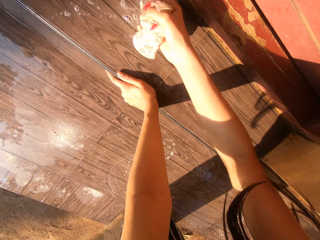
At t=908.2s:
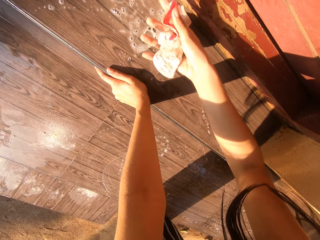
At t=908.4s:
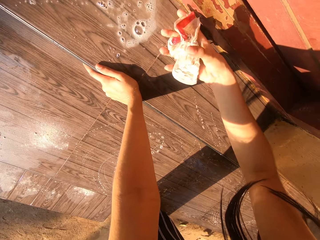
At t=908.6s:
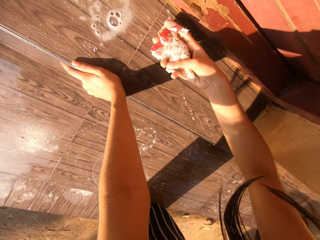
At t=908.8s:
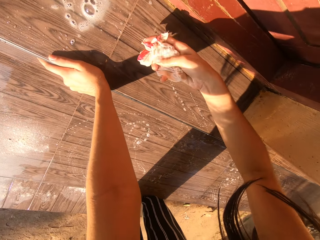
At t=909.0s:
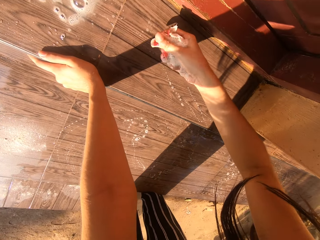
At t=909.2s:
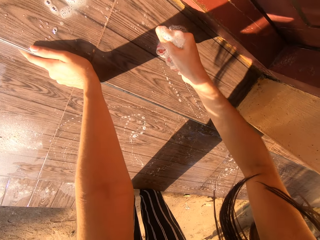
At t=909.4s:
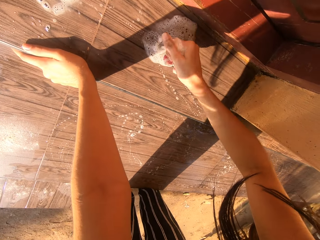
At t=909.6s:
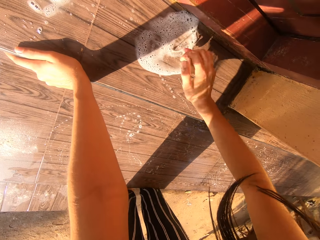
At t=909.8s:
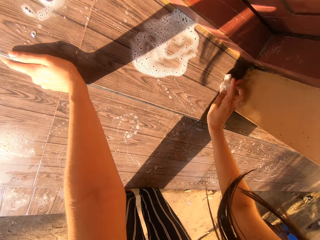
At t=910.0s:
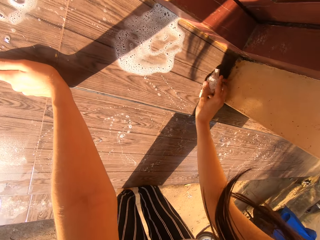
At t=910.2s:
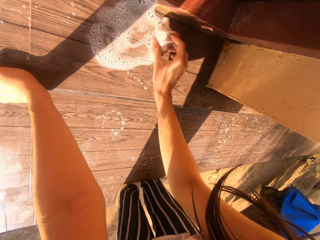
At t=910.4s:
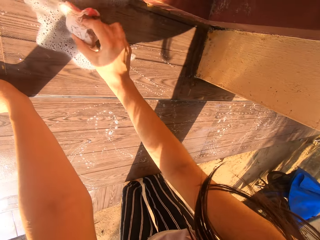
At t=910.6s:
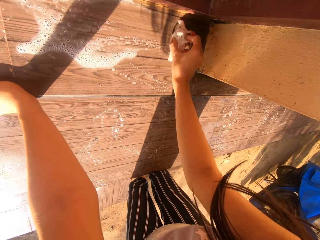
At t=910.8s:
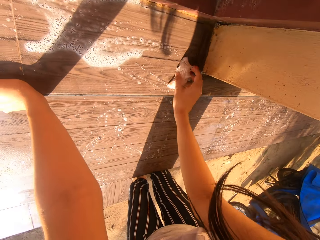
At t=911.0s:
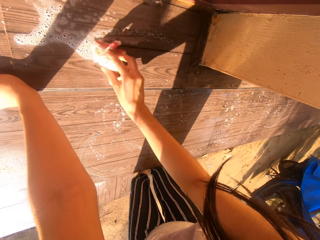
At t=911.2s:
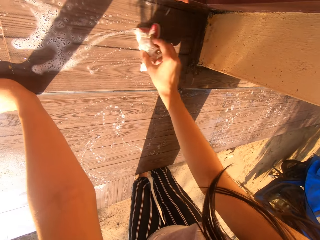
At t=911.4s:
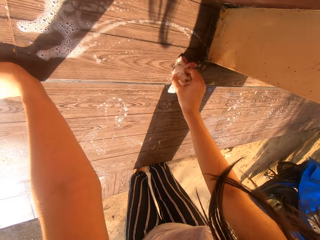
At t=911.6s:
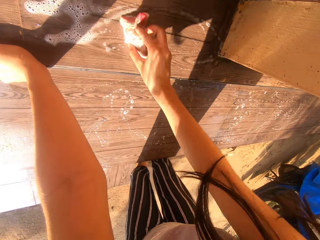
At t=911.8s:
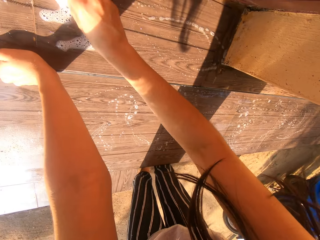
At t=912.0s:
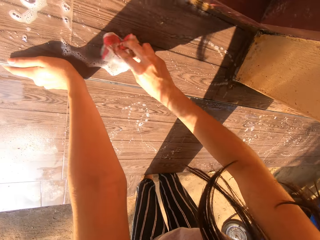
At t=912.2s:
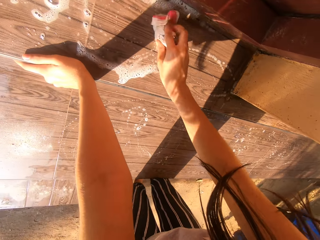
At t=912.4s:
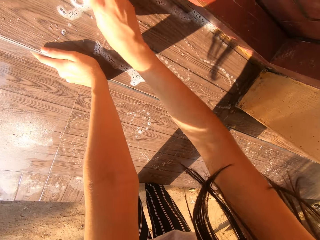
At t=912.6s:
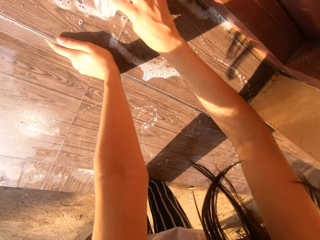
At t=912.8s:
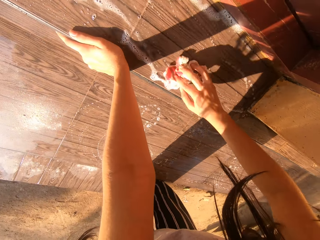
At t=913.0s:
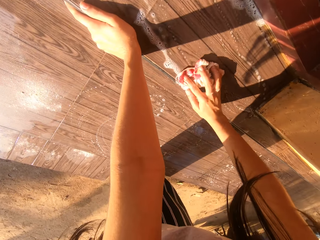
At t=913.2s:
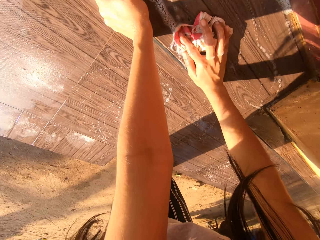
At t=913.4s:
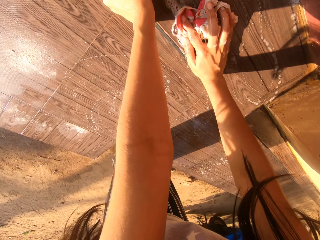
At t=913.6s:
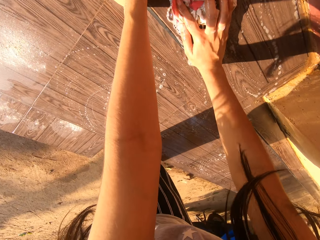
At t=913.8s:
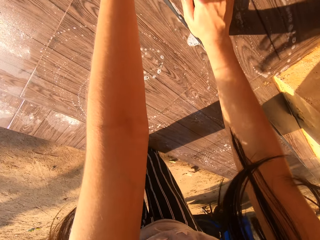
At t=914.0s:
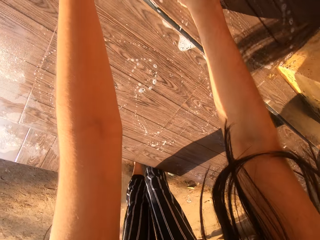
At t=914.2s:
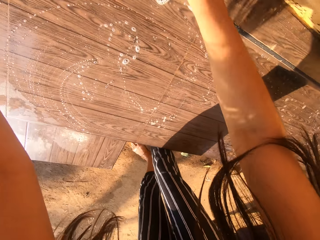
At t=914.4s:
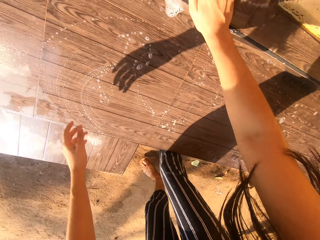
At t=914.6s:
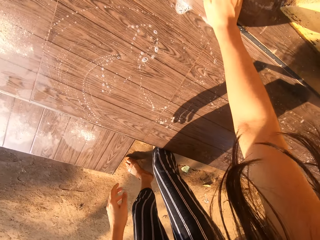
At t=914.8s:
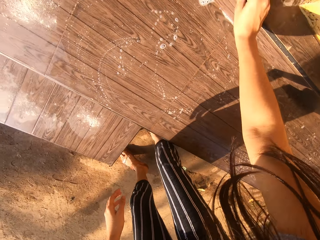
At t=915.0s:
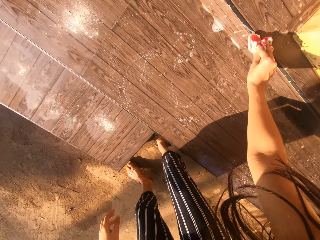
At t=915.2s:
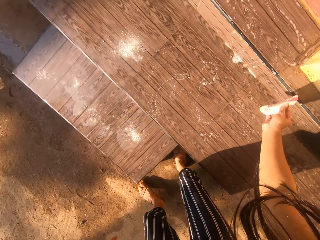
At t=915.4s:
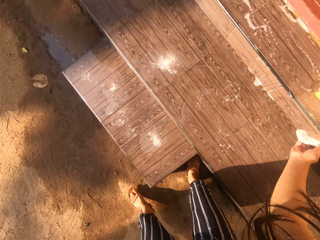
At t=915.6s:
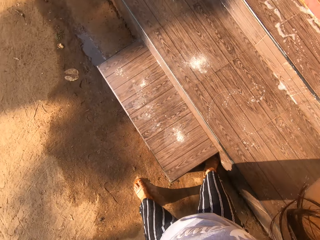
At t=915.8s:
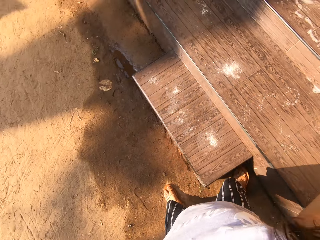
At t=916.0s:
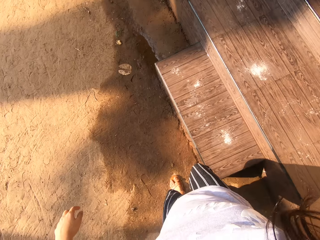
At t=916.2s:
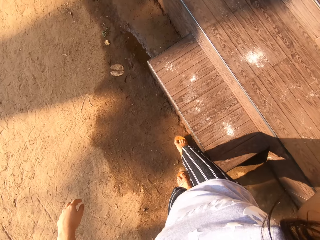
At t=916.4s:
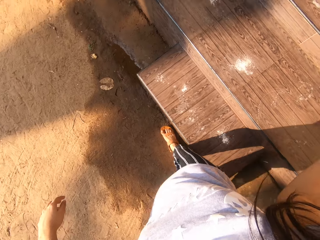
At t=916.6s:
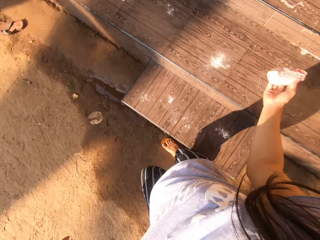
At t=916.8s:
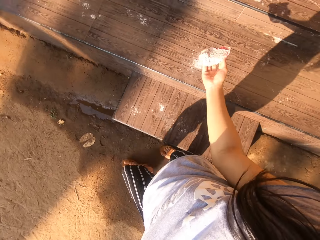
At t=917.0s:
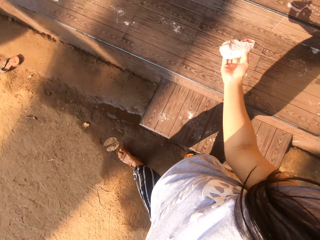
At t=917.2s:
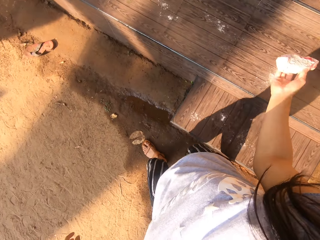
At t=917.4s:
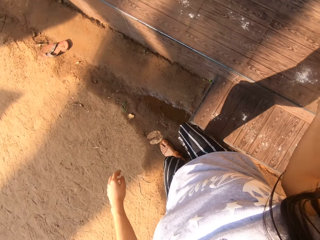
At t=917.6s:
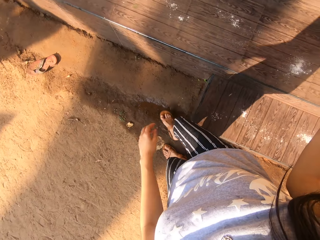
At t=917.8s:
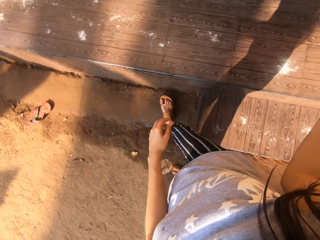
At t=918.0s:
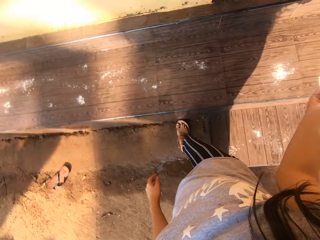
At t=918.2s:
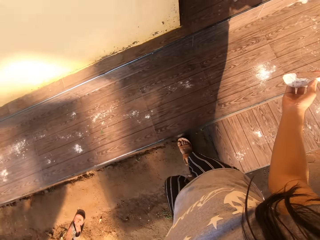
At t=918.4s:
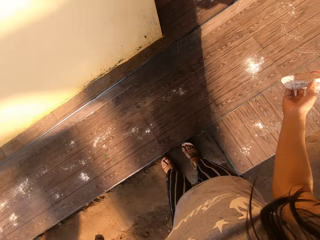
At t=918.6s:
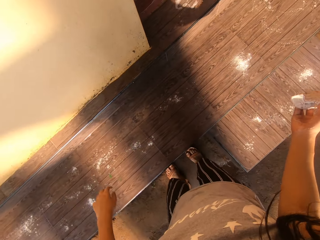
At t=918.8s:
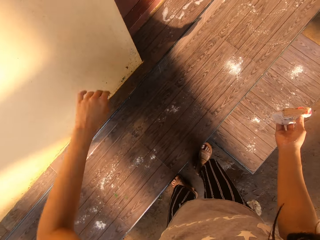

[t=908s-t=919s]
The camera wearer squeezes out lather from the wet rag in her right hand on the stairway. She cleans the stairway with the wet rag in her right hand. She withdraws her left hand from the surface. She moves around.

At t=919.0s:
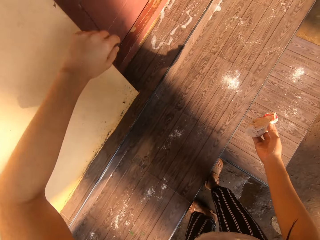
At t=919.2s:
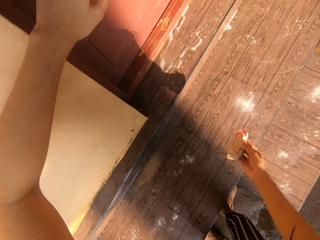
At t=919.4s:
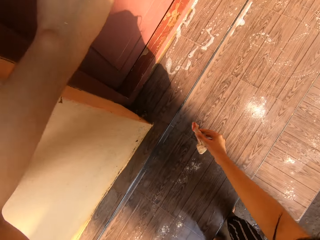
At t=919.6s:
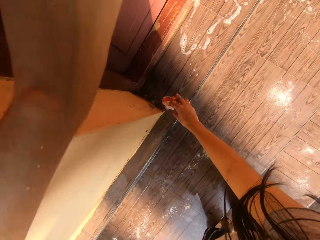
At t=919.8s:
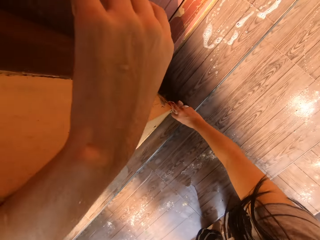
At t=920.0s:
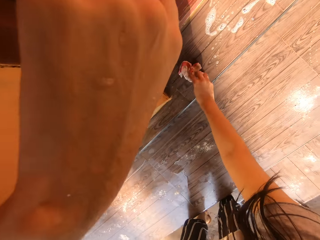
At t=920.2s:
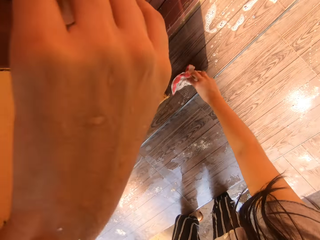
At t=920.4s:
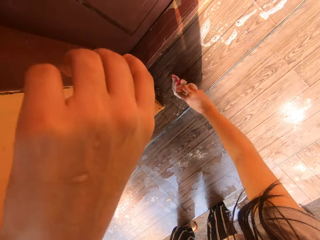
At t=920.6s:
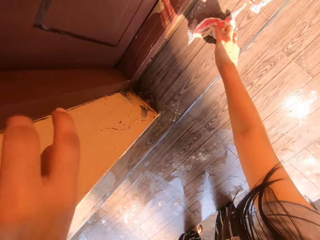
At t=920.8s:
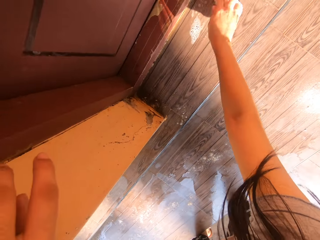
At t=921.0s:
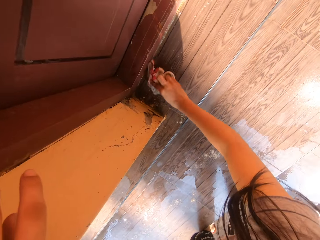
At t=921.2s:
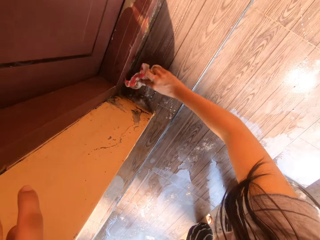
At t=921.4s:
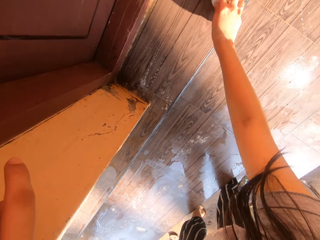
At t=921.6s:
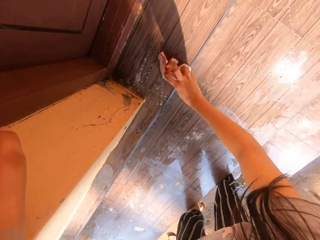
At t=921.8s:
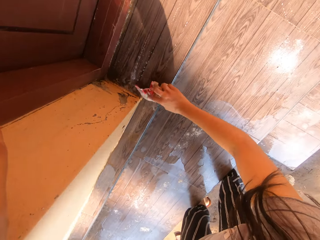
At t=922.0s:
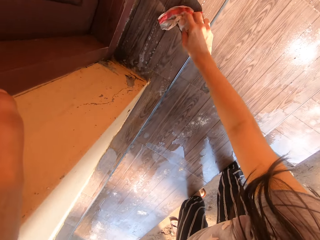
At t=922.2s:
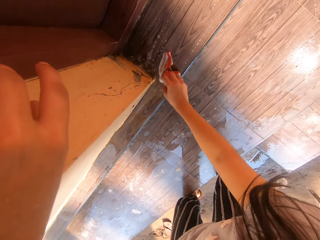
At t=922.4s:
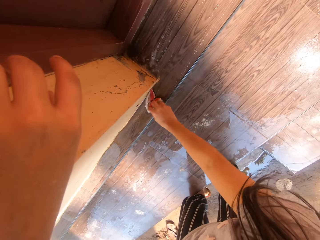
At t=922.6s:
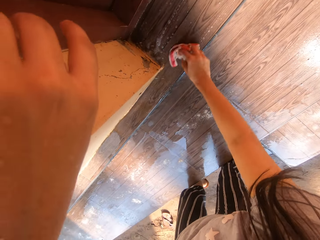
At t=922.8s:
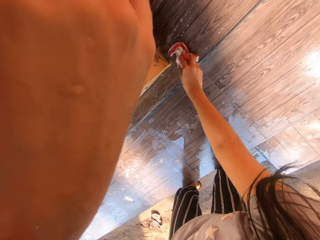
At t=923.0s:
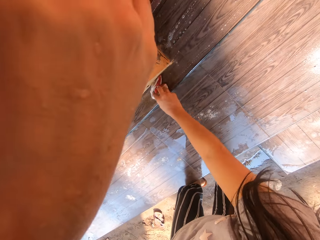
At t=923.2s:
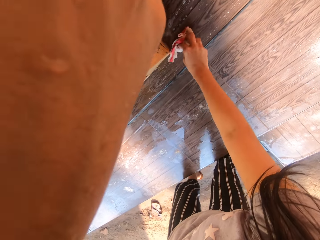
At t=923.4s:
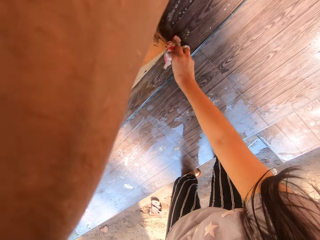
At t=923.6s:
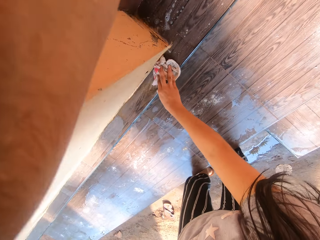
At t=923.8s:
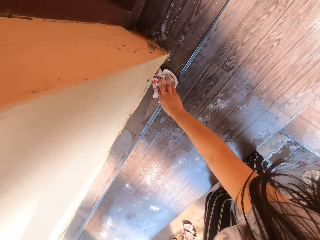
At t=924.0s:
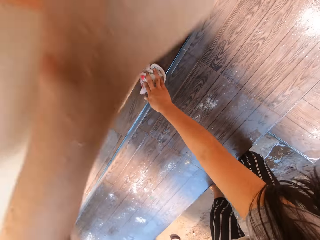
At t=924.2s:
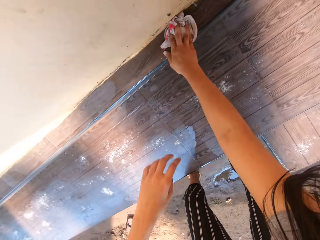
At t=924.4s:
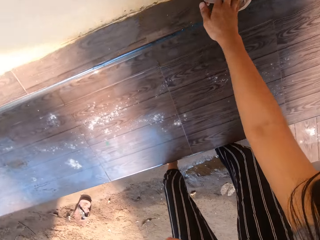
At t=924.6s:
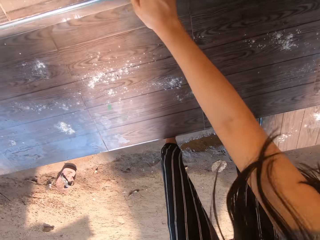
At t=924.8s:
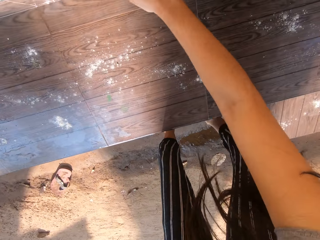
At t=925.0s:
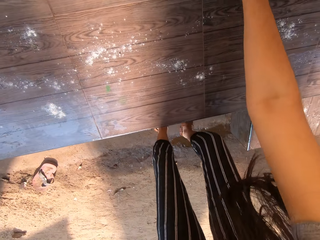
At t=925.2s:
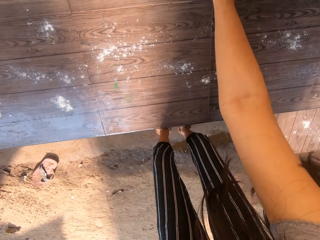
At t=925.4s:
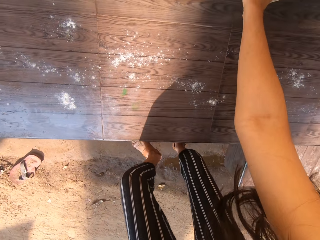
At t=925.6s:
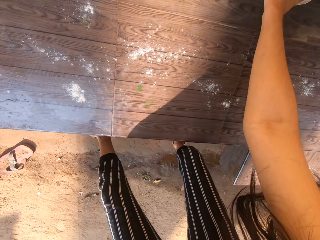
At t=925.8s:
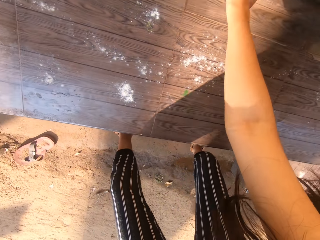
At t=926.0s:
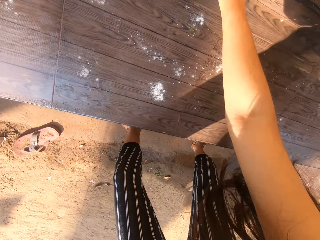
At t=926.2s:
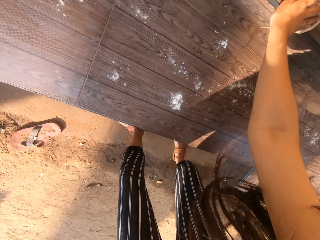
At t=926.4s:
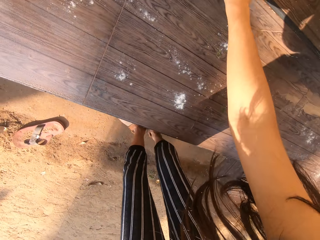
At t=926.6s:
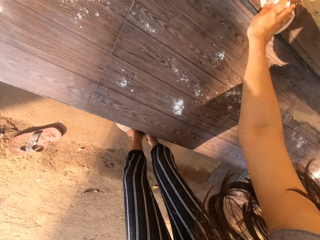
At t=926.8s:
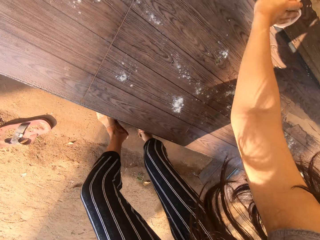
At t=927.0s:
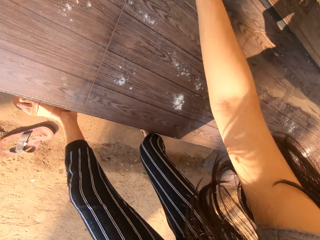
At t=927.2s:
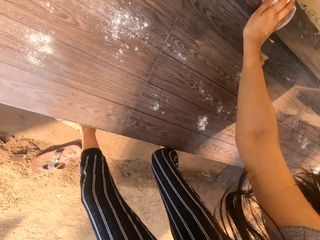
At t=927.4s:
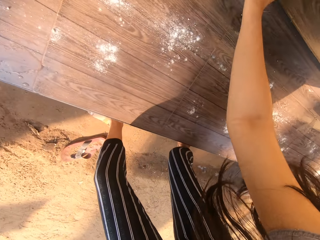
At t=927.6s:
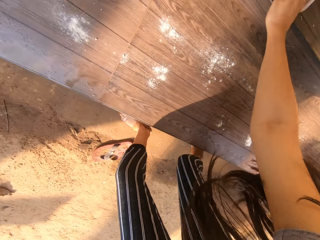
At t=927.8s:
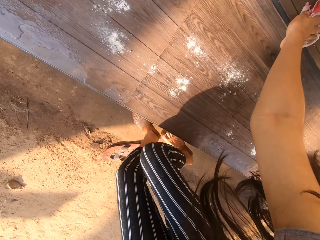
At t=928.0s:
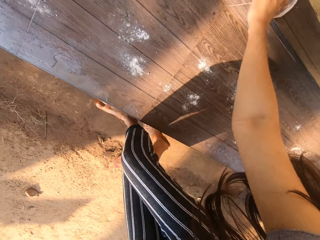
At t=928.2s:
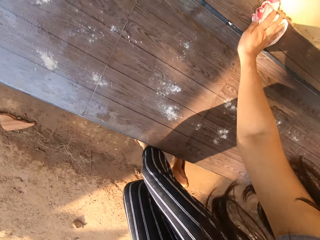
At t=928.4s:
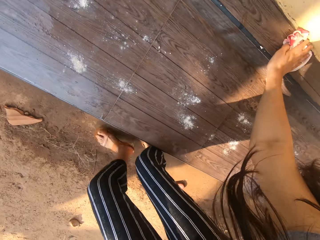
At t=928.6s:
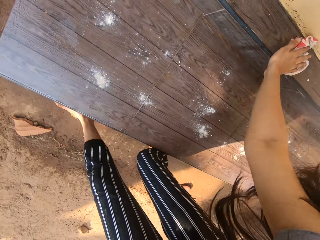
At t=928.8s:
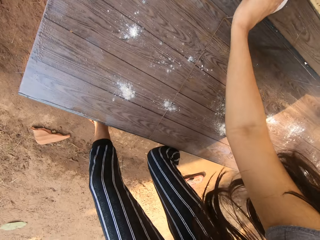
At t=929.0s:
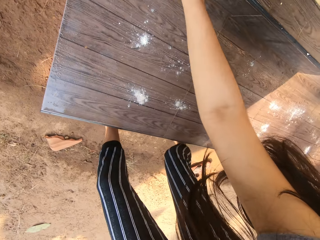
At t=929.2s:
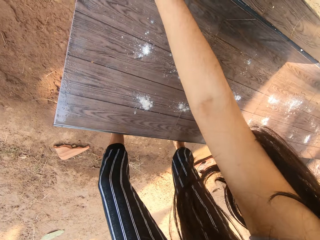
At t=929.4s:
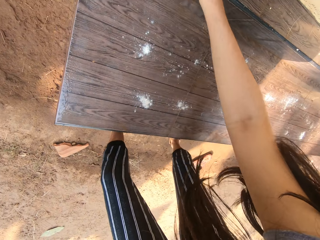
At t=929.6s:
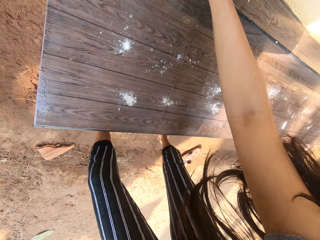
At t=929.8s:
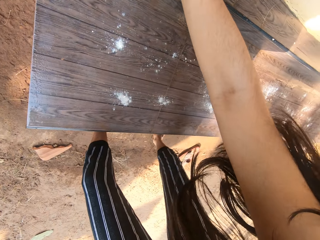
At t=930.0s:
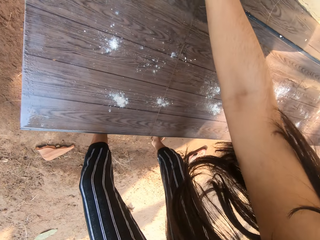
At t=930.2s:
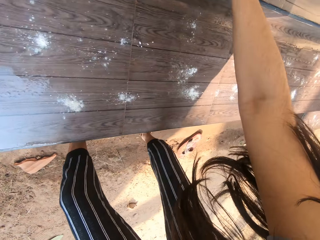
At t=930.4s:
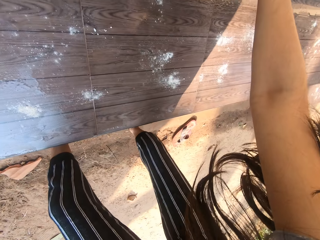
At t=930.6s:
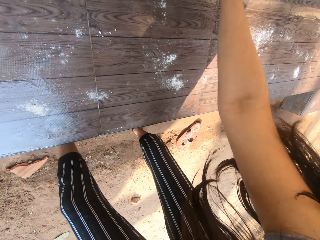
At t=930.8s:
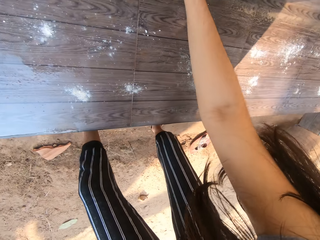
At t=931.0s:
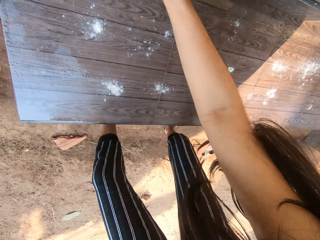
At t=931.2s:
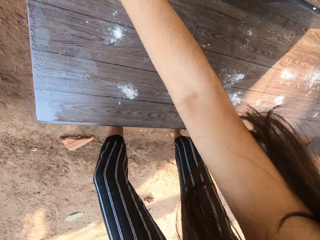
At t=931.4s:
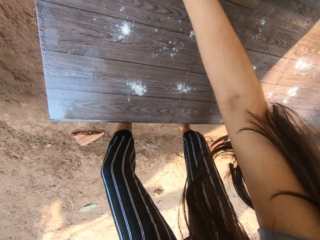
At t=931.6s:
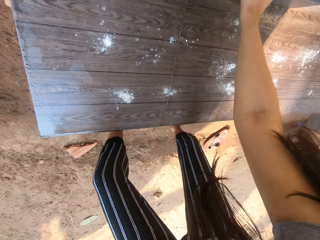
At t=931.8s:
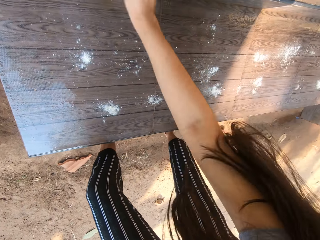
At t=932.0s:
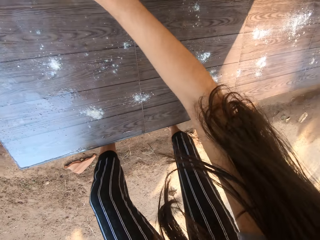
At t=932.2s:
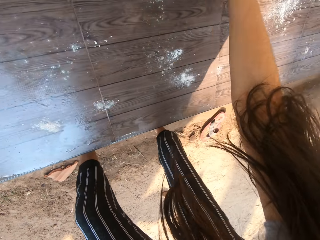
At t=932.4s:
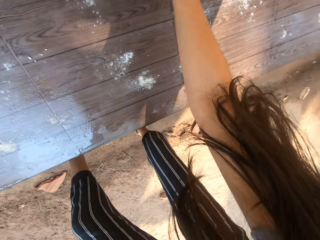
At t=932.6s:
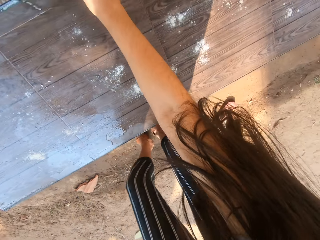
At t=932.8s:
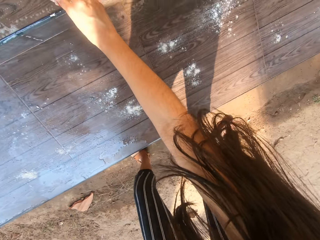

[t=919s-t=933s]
The camera wearer places her left hand by a wall. She cleans the stairway with the wet rag in her right hand. She cleans a pavement by the stairway with the wet rag in her right hand. She lowers her left hand. She cleans on the surface.
